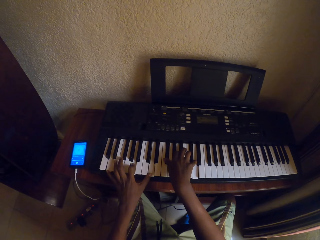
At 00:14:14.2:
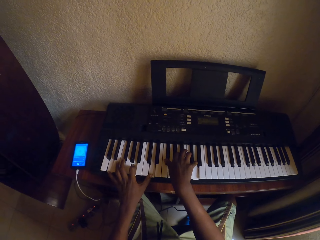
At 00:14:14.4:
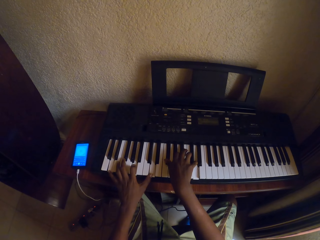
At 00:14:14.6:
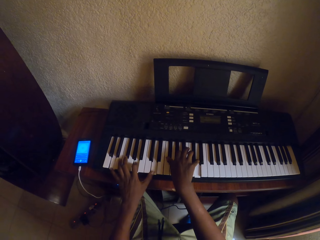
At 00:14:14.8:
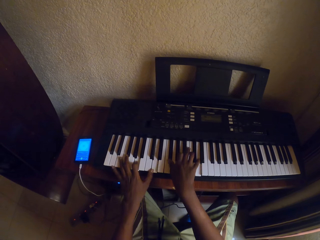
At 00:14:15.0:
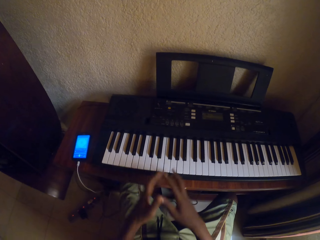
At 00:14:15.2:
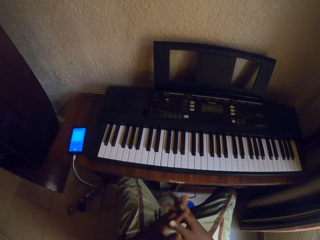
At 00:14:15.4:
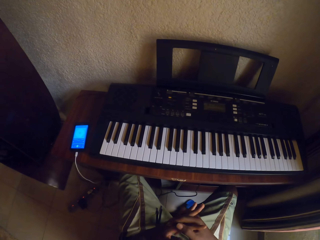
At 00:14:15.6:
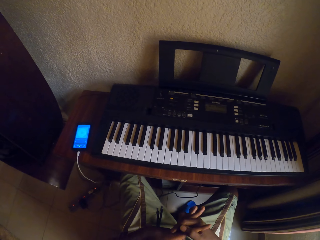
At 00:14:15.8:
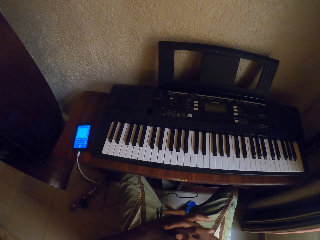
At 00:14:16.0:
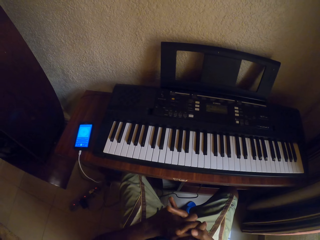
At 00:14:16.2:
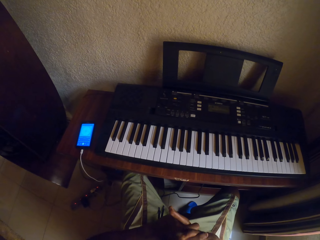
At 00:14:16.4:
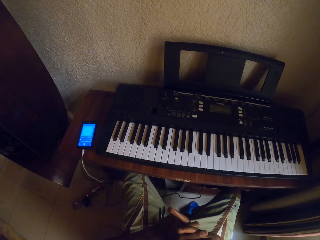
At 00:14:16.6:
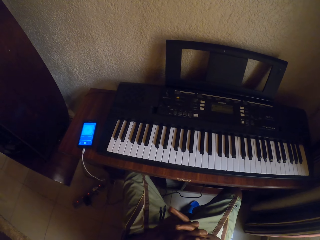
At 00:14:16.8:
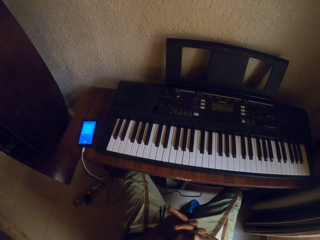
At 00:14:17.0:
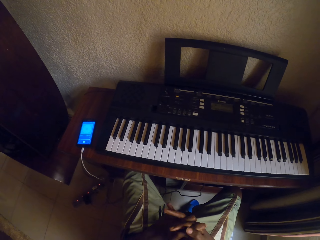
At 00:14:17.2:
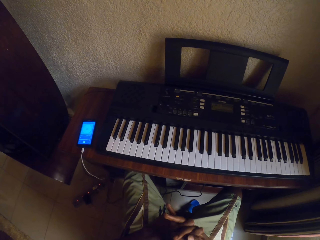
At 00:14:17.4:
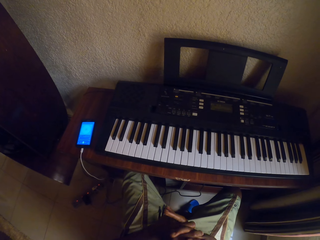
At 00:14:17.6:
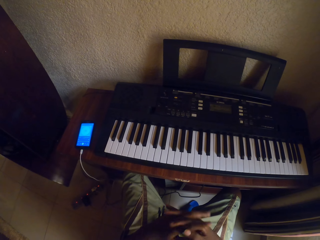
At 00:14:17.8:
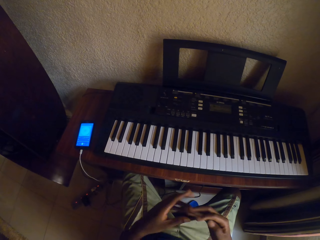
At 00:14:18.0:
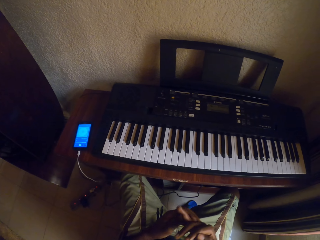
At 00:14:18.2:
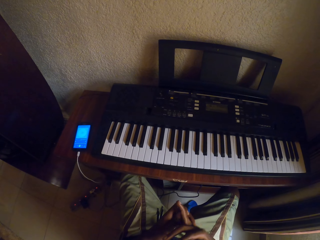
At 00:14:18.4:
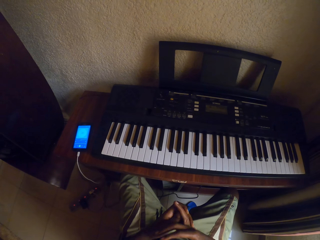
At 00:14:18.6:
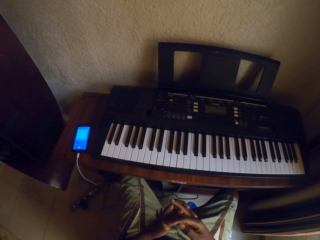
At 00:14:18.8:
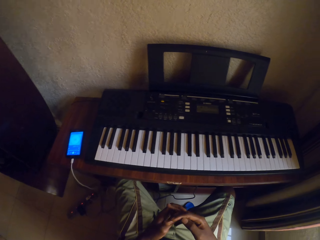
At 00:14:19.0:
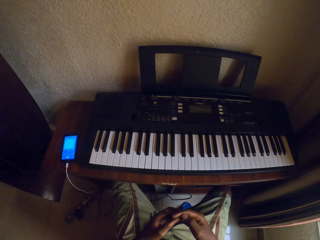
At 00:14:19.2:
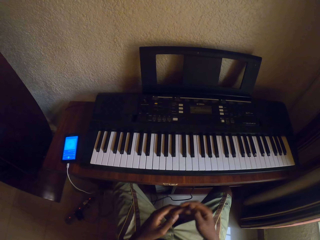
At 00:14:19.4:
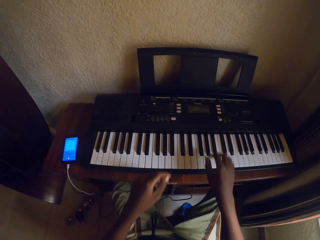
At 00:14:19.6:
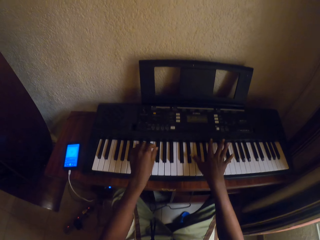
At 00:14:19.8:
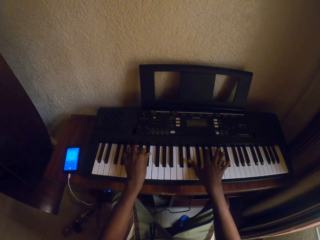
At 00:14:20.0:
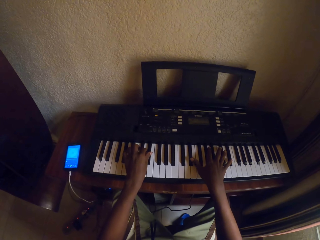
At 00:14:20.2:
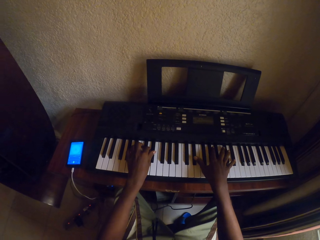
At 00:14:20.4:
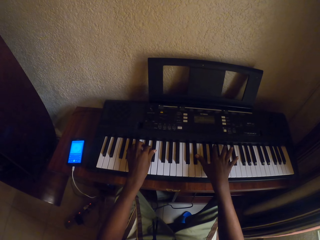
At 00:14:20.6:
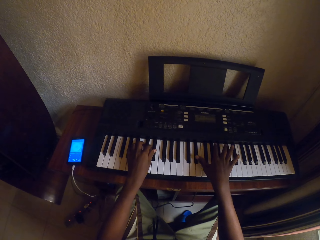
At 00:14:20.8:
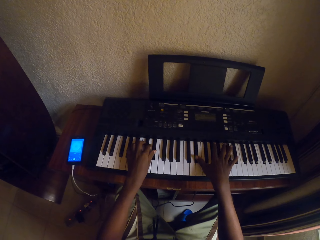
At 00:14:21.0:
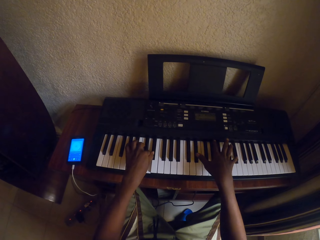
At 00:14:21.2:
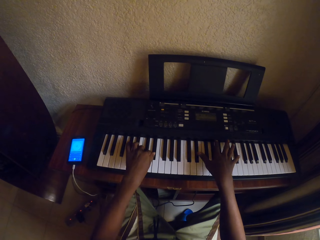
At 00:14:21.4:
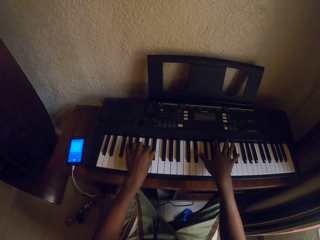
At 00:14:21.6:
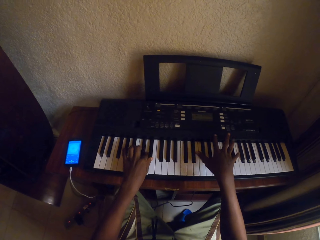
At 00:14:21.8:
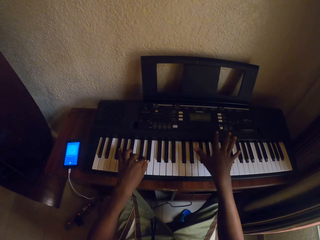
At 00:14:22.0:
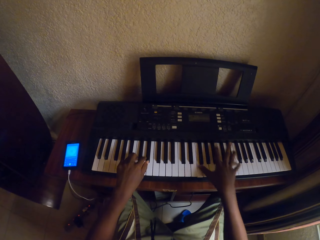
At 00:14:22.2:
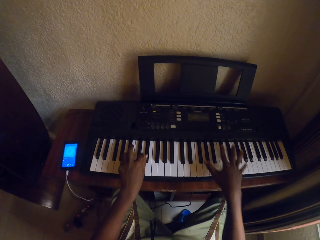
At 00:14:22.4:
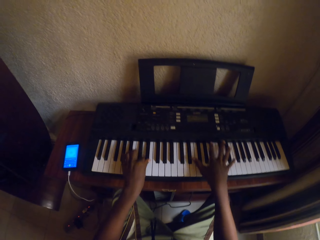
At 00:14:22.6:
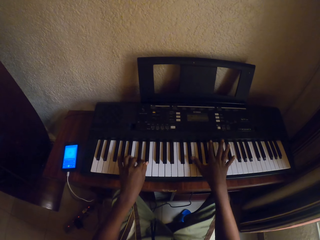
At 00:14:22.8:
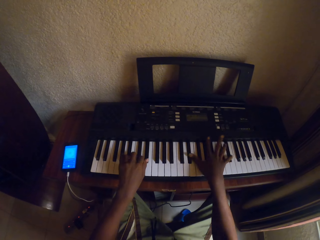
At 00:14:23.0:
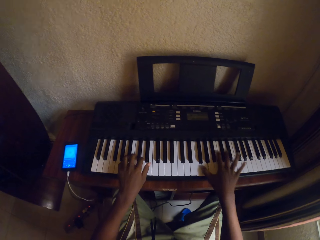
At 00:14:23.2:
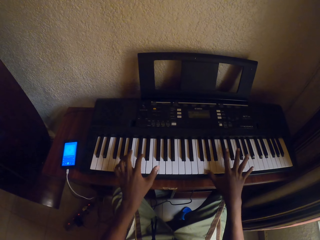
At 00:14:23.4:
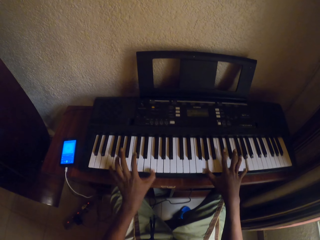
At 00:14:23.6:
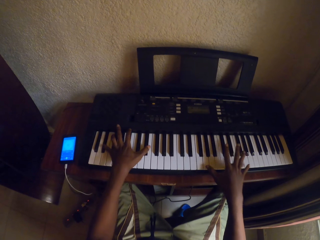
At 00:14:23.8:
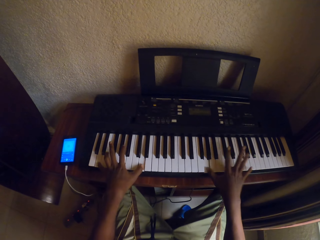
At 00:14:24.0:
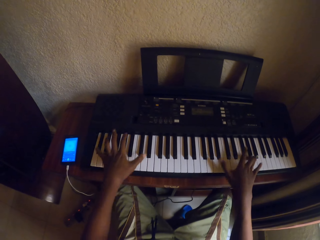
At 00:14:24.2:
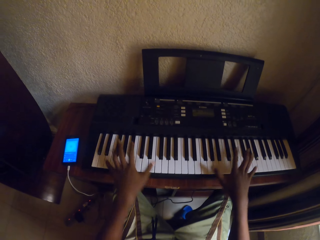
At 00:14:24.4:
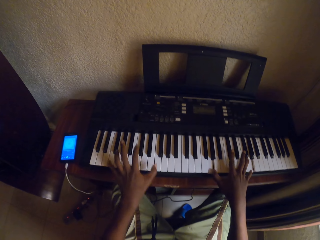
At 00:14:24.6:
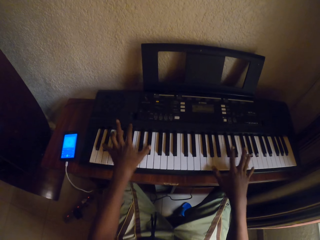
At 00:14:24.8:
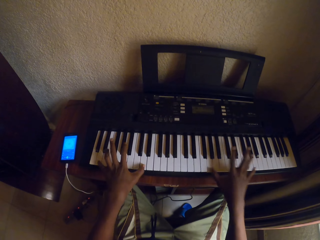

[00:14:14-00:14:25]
The camera wearer puts hands together. They play the keyboard with both hands.

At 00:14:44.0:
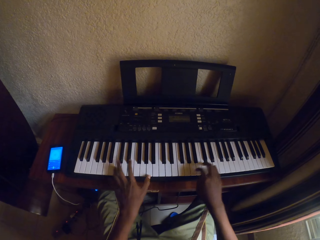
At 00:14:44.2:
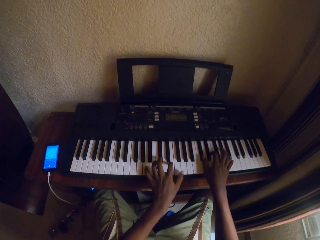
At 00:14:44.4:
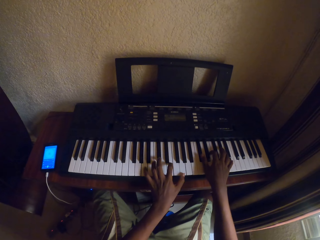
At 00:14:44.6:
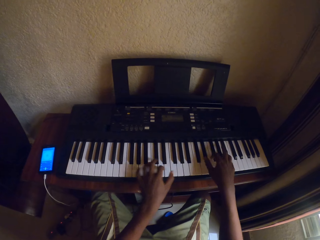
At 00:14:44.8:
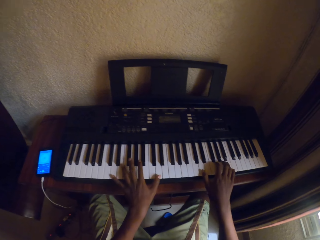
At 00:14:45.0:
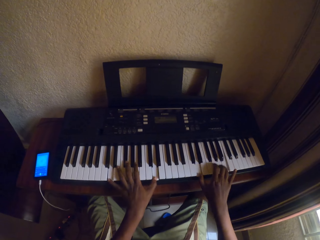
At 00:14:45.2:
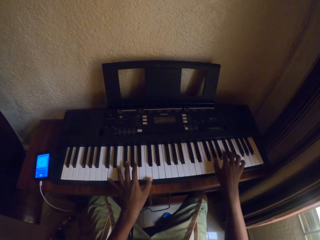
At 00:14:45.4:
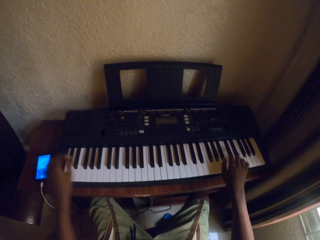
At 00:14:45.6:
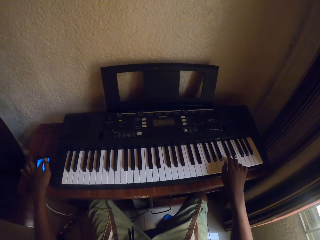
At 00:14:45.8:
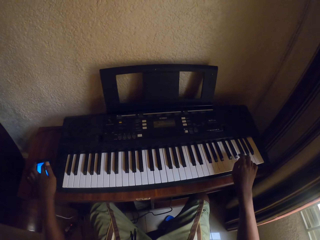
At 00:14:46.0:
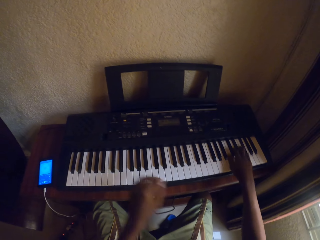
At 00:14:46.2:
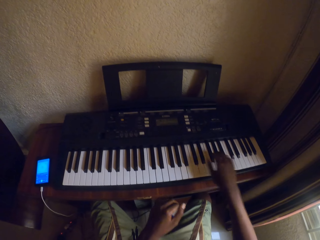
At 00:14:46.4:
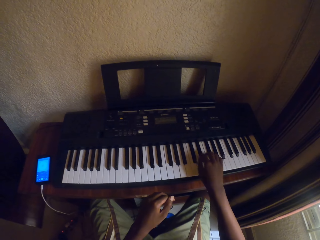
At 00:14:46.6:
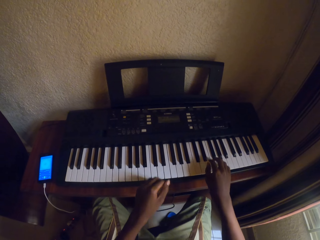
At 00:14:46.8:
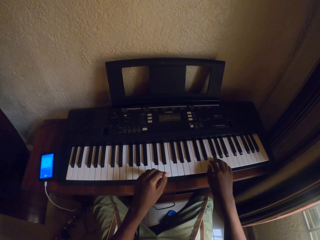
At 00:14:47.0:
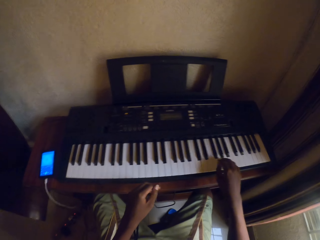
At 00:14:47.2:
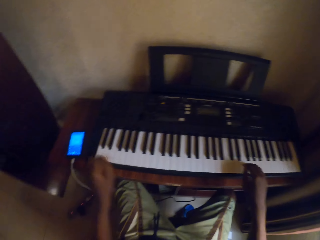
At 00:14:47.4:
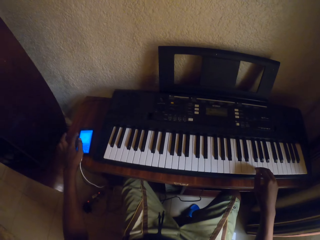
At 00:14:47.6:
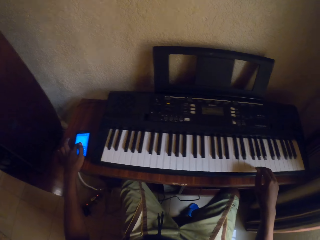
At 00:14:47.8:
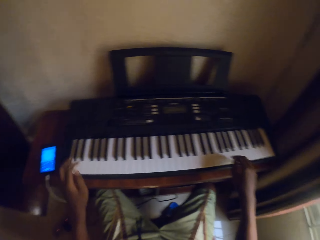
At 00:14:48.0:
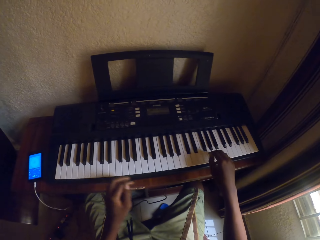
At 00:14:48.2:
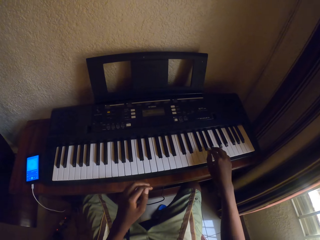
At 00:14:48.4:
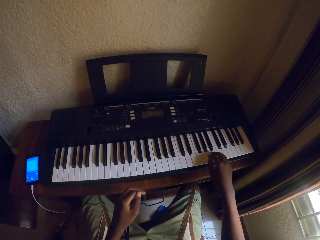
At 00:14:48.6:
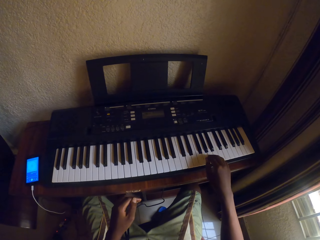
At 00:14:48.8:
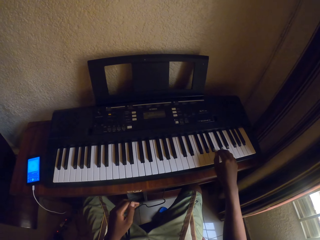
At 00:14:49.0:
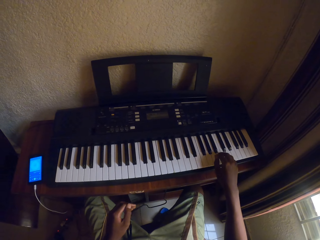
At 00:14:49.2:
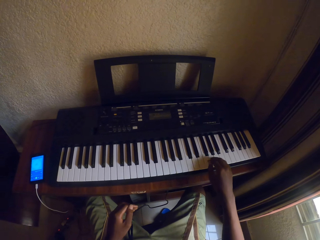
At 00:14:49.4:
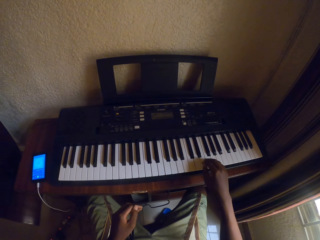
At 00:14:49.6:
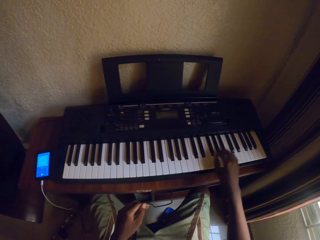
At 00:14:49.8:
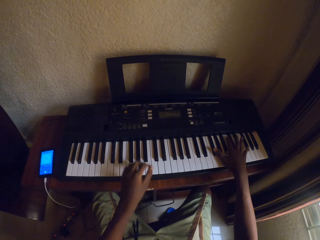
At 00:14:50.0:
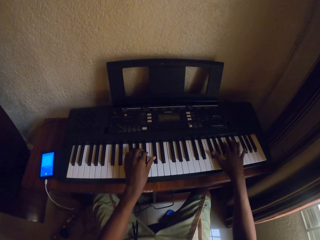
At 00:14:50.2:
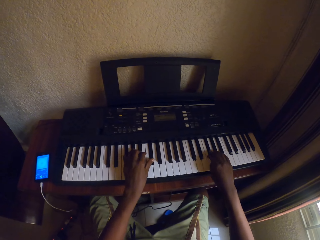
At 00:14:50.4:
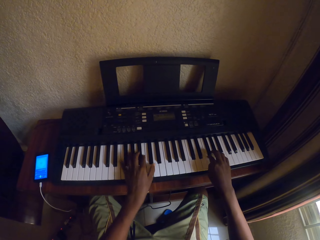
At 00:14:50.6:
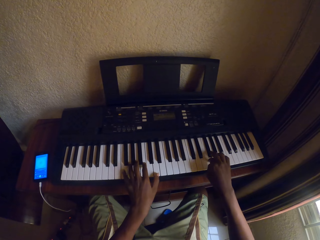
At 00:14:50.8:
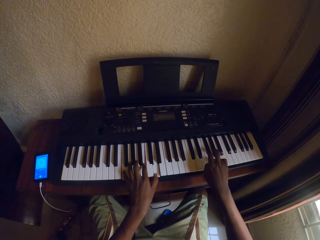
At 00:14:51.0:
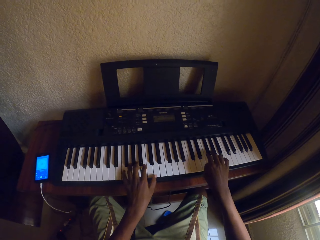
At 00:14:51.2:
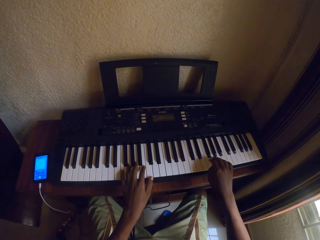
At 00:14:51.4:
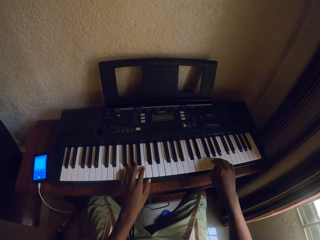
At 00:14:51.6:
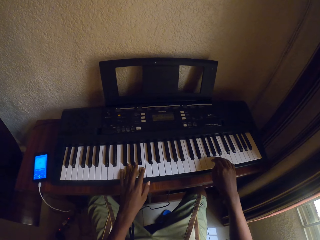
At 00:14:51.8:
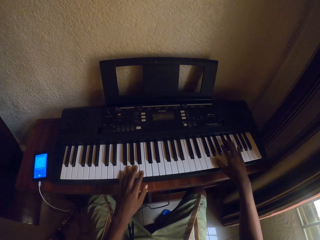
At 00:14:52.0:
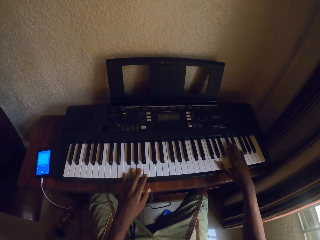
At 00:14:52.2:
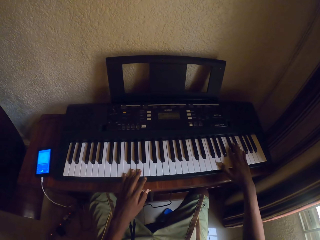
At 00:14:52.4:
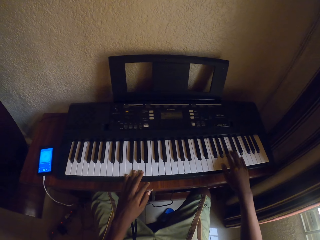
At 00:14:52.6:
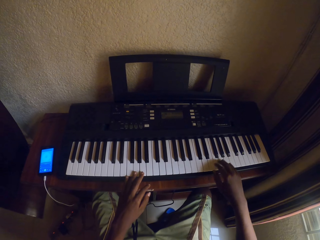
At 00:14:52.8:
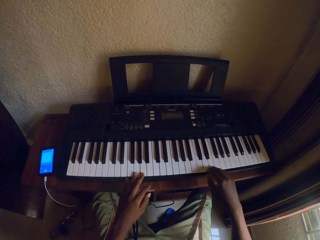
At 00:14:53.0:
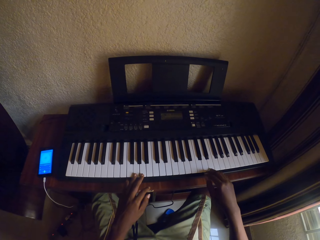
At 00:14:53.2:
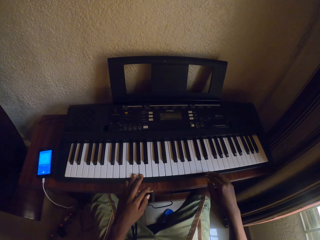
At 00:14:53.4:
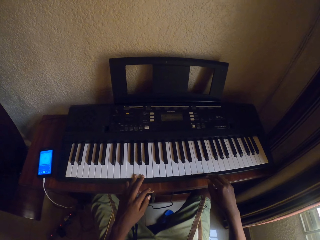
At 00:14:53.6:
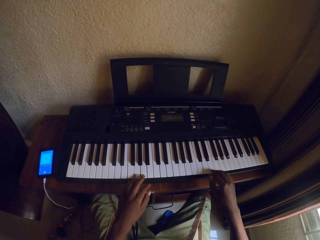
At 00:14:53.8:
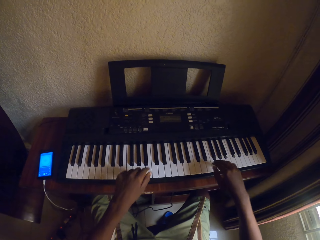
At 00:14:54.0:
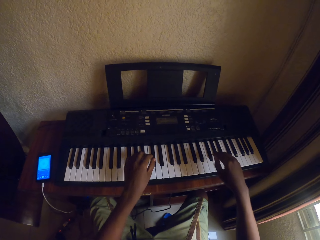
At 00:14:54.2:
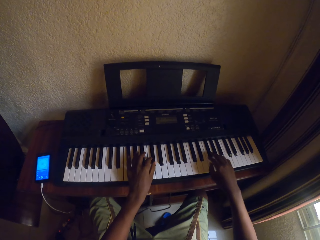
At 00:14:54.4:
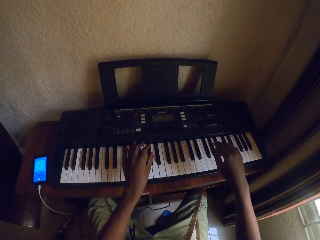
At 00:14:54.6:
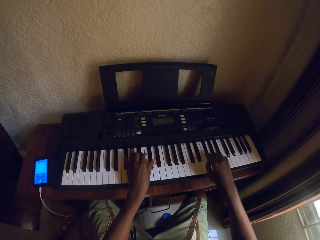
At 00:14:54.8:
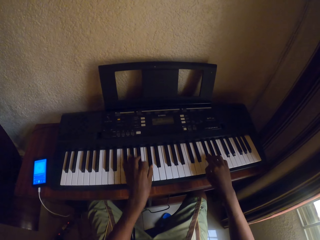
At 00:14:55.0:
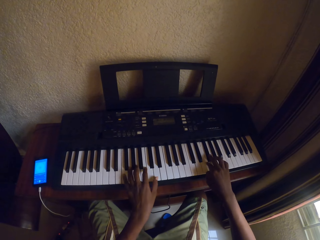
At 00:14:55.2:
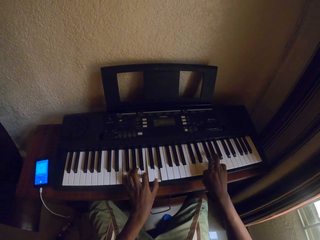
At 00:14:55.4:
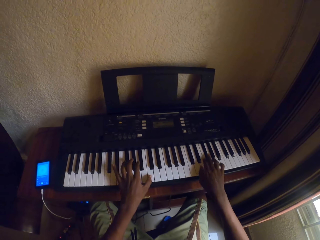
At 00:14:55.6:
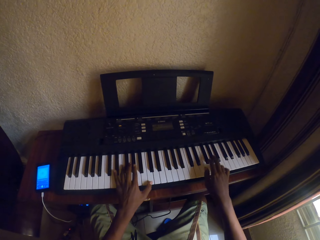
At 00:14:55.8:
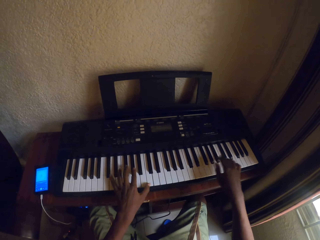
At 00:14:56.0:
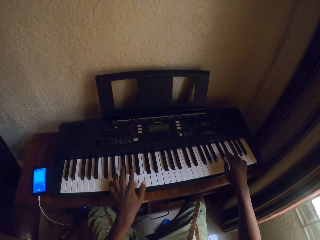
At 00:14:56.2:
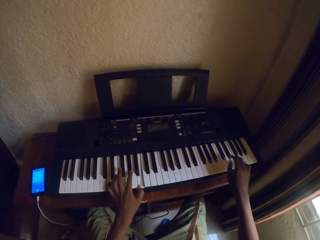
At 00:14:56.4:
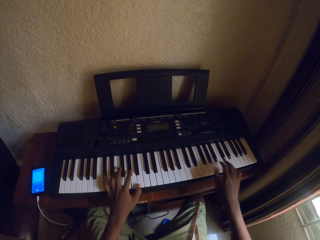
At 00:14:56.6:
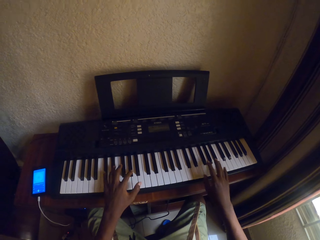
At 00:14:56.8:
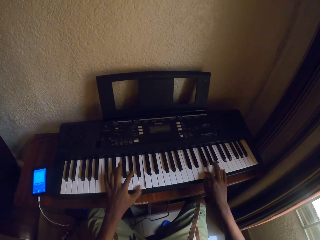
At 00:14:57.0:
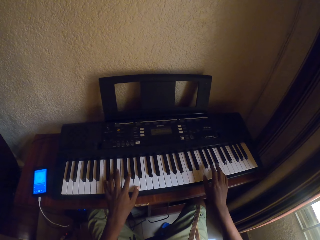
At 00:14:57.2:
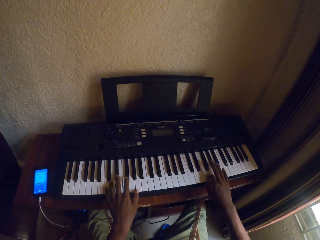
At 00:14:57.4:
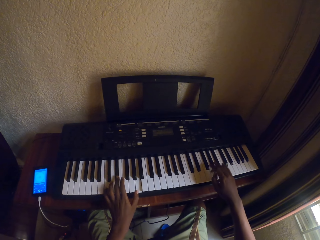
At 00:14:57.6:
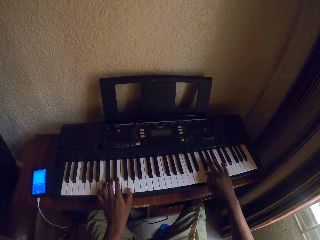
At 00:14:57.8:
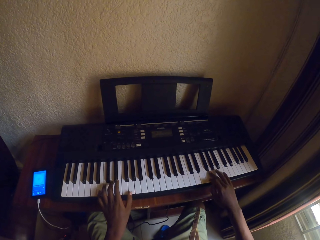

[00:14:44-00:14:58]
The camera wearer scrolls the phone. They play the keyboard with one hand. They scroll the phone. They play the keyboard with one hand. They play the keyboard with both hands.
